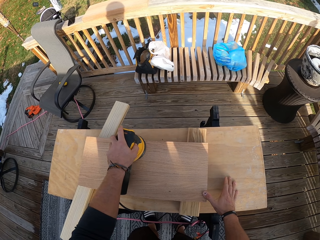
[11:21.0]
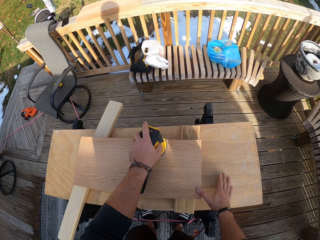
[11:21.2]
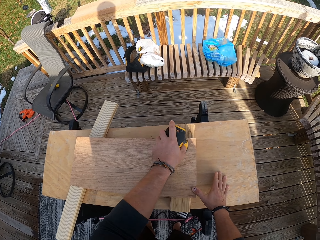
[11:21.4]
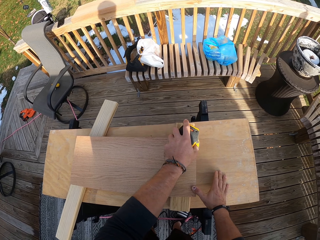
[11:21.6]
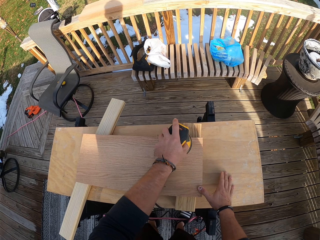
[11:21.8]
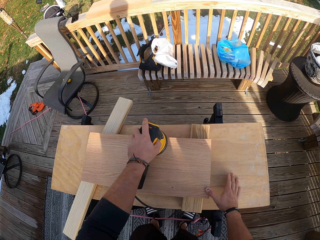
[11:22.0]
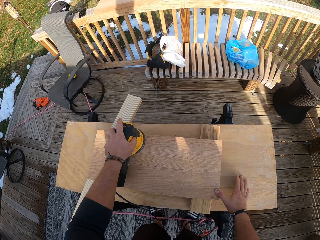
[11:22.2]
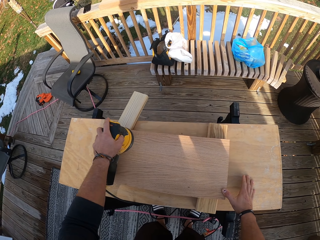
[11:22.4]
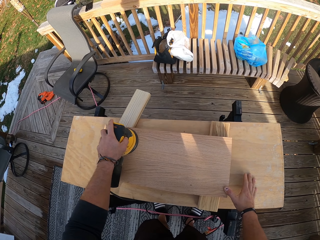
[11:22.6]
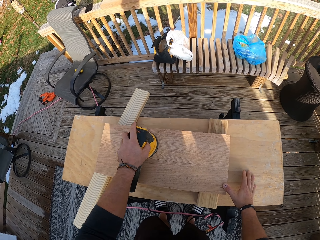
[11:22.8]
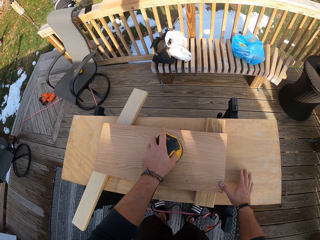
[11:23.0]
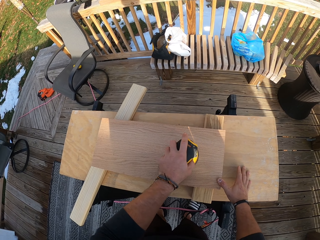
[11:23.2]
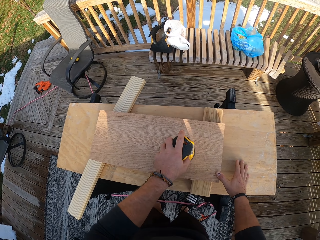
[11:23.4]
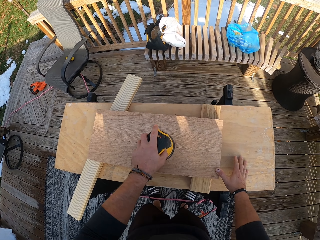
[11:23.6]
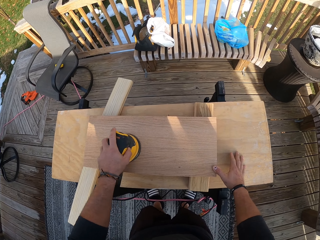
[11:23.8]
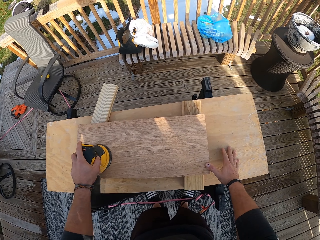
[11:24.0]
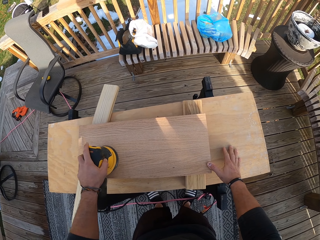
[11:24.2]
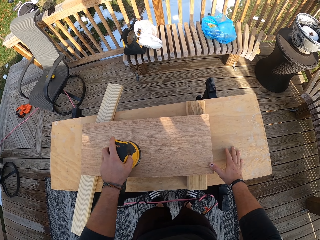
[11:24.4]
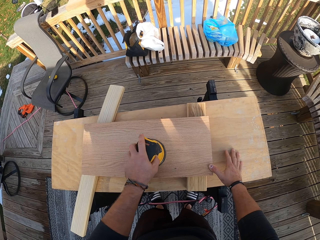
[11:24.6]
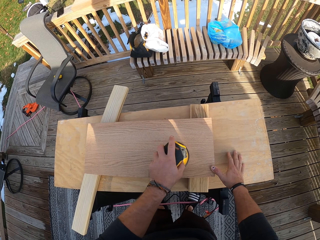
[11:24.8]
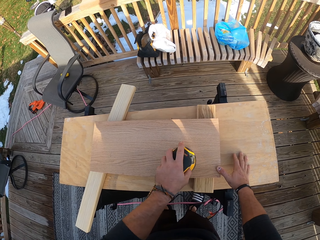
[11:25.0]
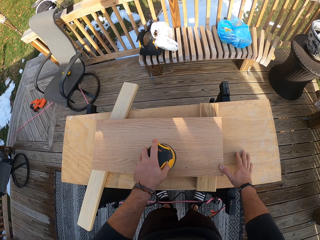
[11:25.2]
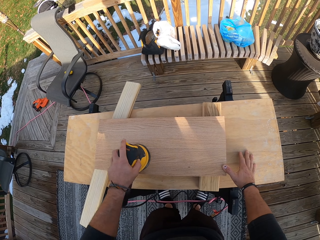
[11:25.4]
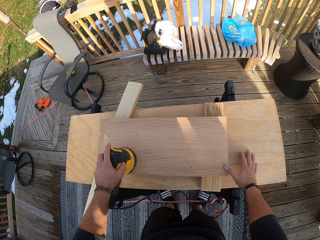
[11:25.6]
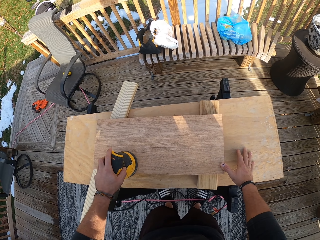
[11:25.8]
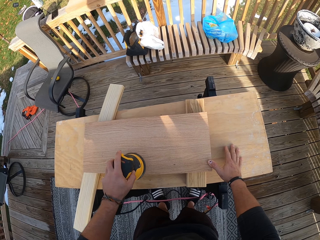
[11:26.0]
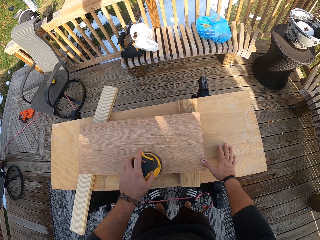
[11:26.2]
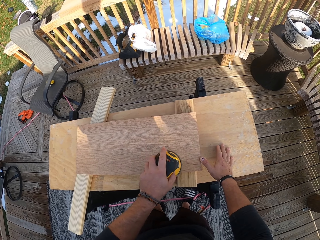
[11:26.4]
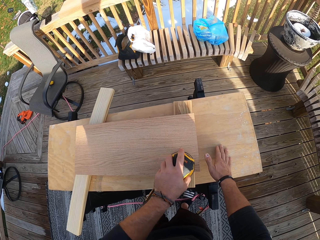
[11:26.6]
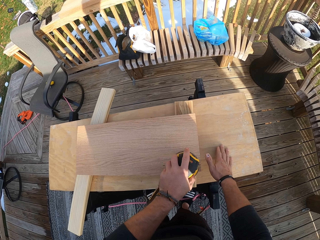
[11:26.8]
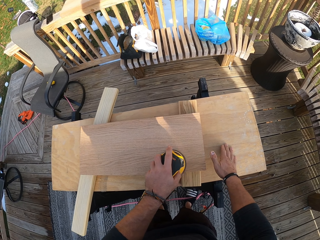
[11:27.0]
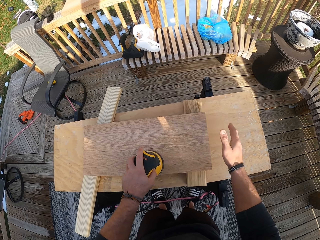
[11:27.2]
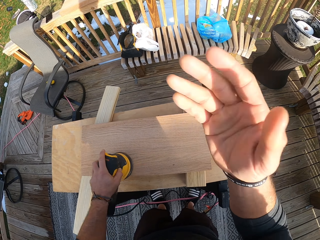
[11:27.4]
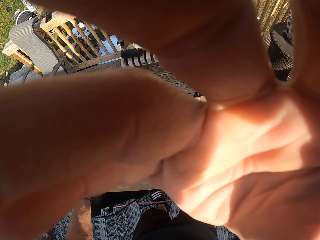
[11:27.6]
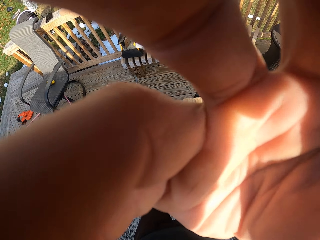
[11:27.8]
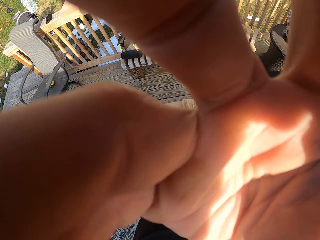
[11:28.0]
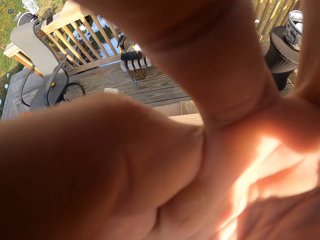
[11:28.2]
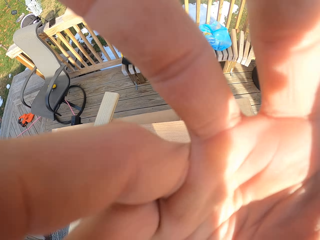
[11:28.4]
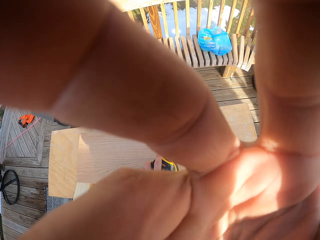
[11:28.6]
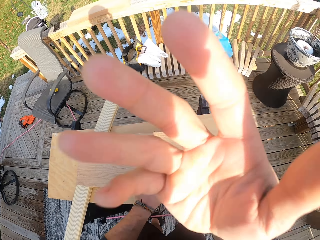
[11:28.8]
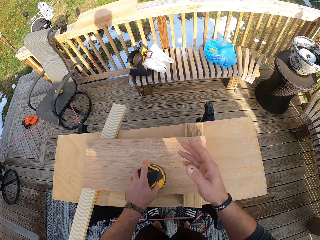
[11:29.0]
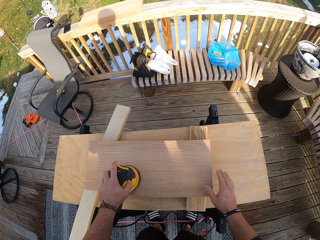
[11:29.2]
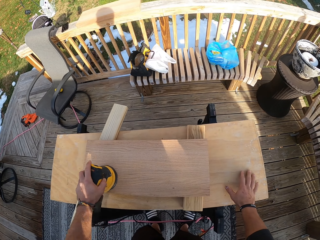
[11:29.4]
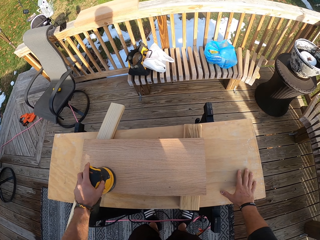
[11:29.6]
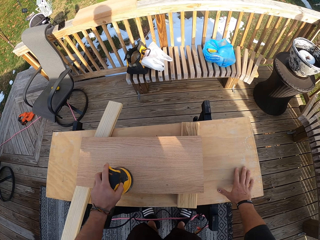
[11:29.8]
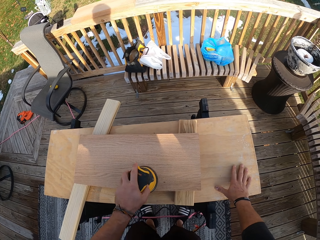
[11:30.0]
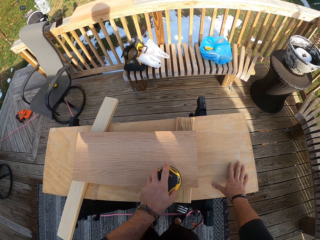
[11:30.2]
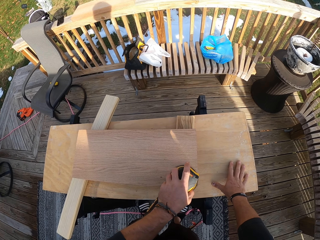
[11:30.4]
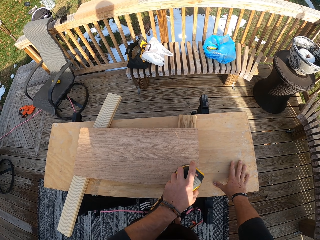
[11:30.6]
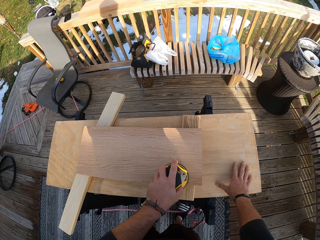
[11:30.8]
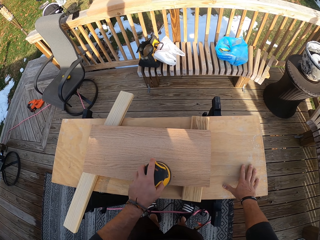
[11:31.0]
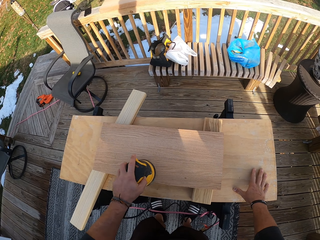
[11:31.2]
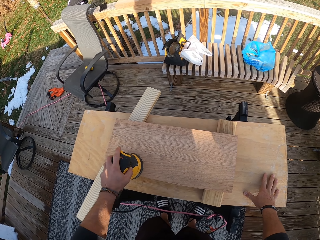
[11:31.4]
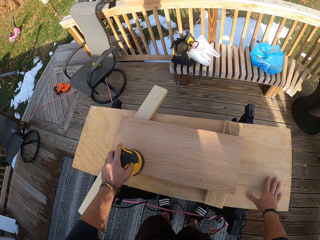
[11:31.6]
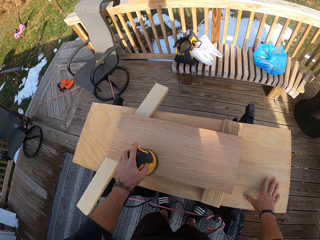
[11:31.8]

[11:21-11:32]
The camera wearer adjusts the camera on his head with his right hand. He places his right hand on the table. He smoothens the wood with the sander.

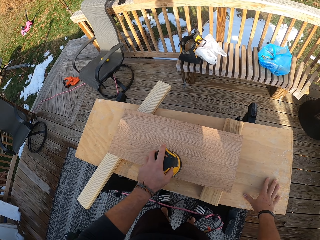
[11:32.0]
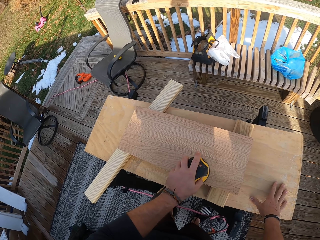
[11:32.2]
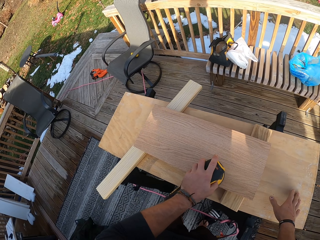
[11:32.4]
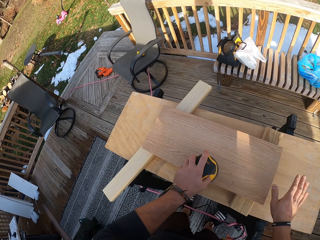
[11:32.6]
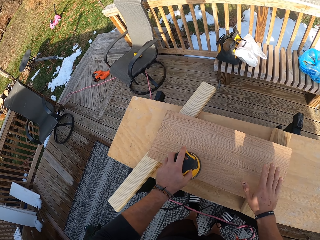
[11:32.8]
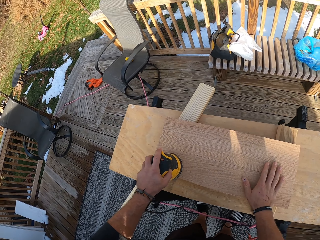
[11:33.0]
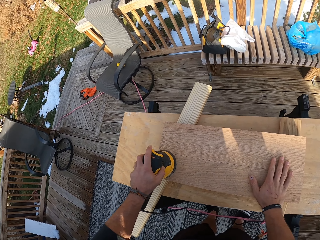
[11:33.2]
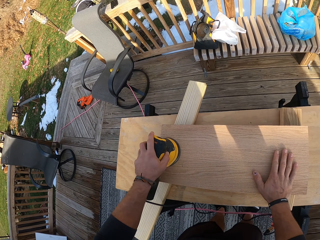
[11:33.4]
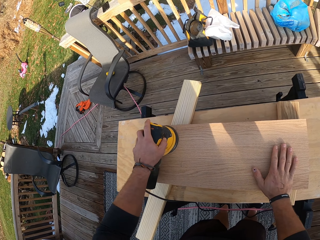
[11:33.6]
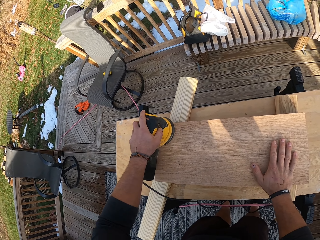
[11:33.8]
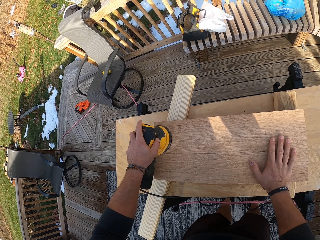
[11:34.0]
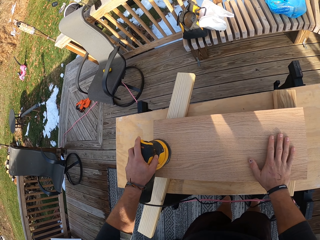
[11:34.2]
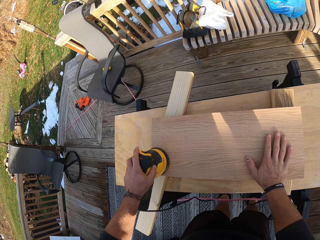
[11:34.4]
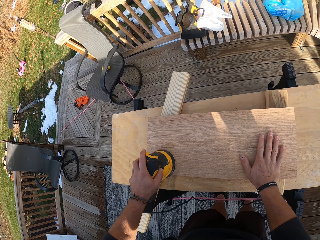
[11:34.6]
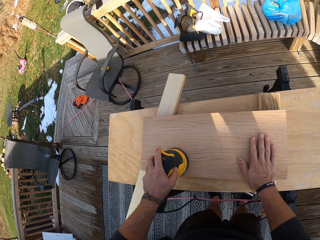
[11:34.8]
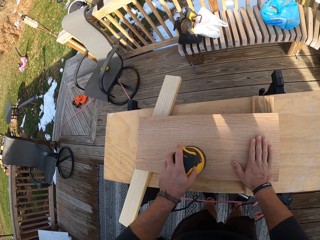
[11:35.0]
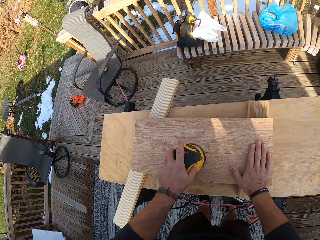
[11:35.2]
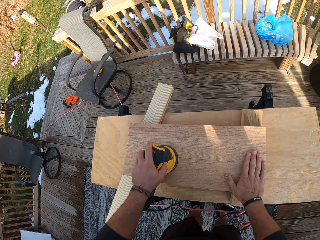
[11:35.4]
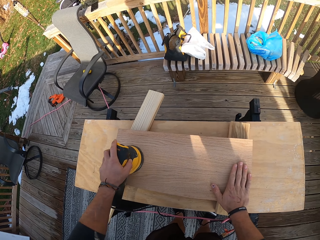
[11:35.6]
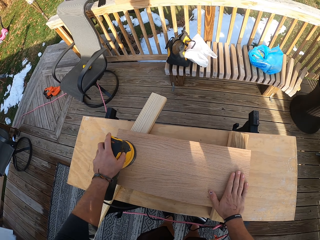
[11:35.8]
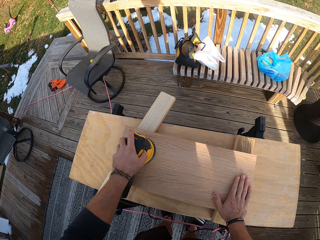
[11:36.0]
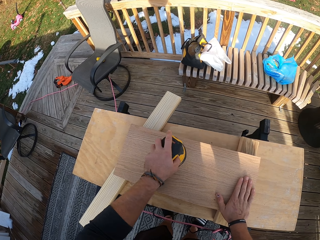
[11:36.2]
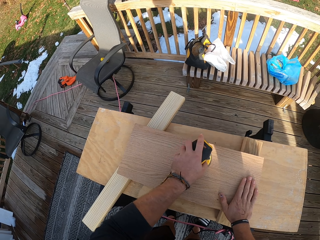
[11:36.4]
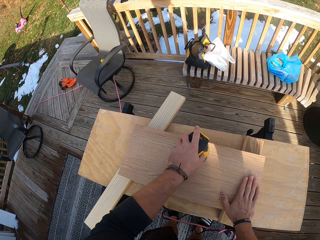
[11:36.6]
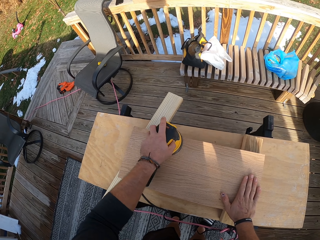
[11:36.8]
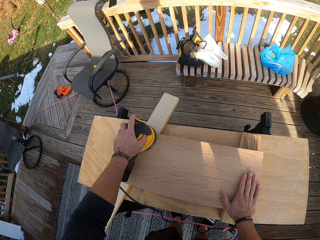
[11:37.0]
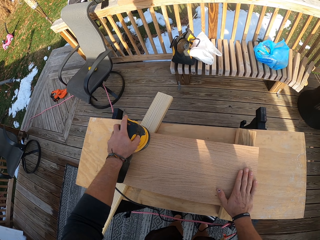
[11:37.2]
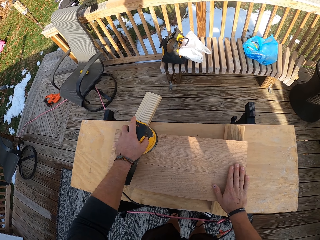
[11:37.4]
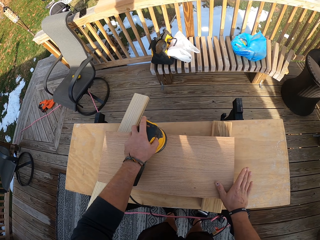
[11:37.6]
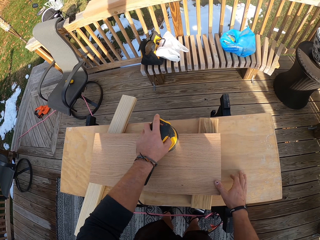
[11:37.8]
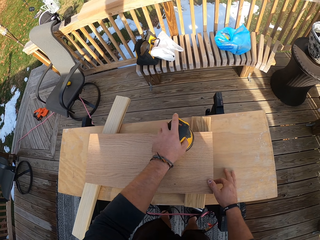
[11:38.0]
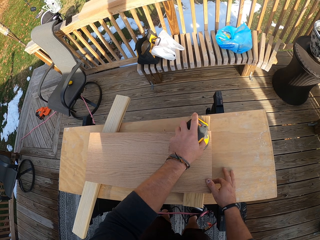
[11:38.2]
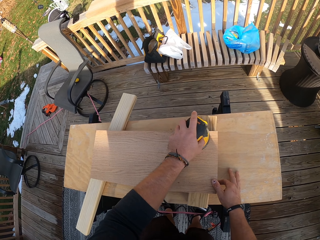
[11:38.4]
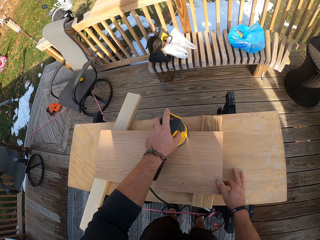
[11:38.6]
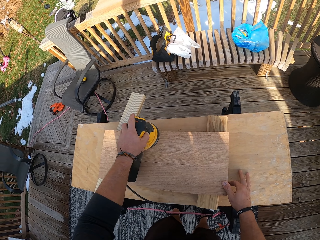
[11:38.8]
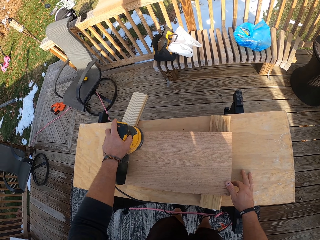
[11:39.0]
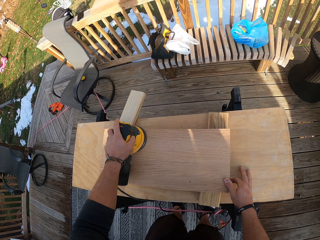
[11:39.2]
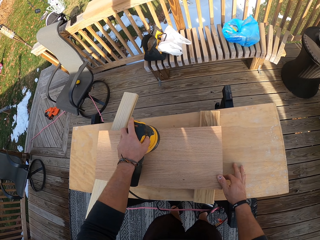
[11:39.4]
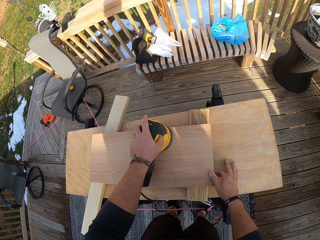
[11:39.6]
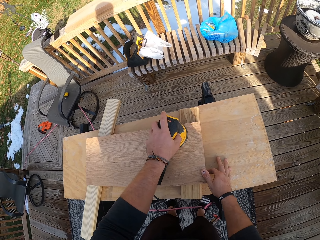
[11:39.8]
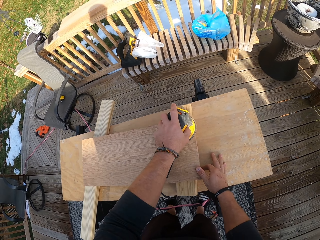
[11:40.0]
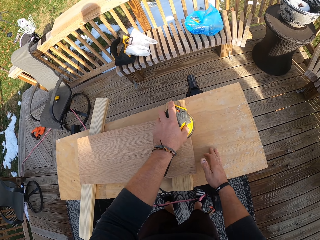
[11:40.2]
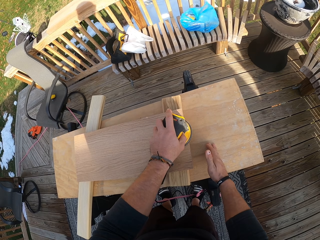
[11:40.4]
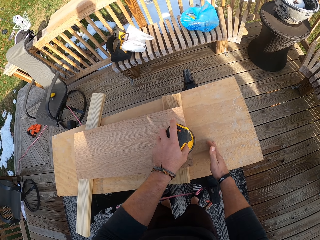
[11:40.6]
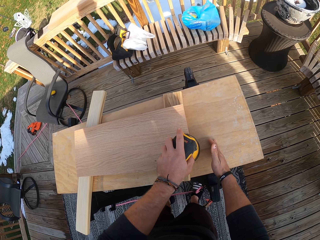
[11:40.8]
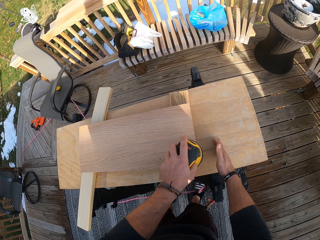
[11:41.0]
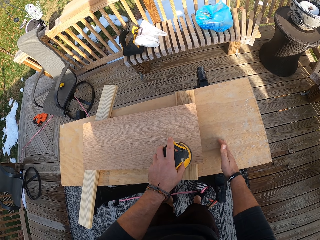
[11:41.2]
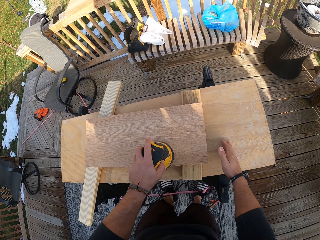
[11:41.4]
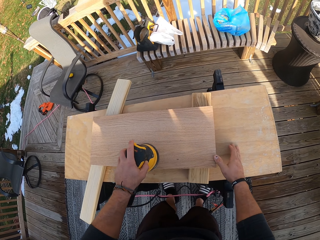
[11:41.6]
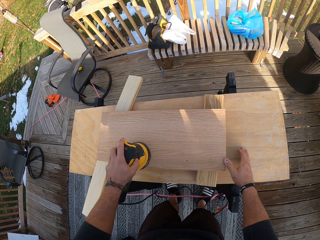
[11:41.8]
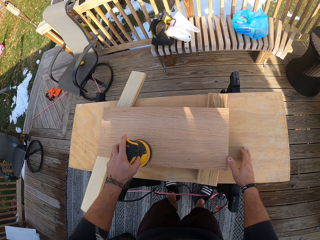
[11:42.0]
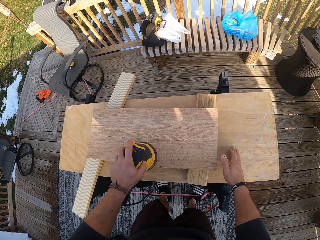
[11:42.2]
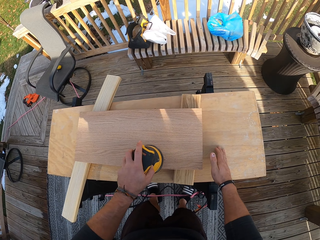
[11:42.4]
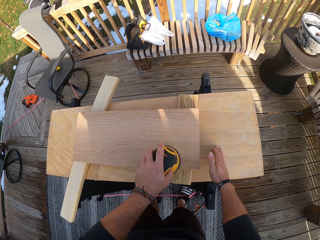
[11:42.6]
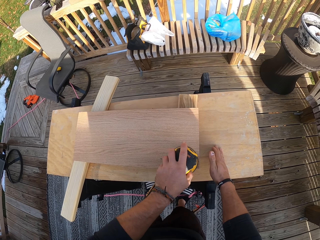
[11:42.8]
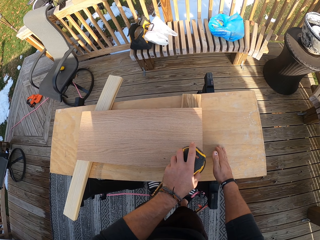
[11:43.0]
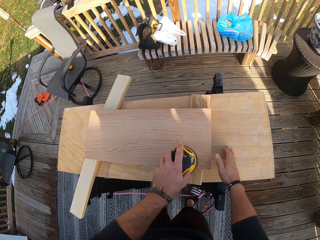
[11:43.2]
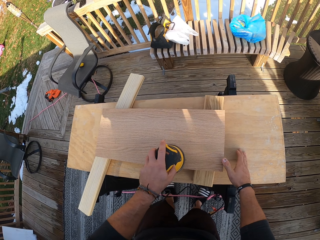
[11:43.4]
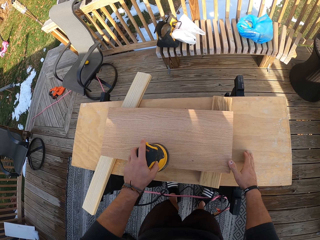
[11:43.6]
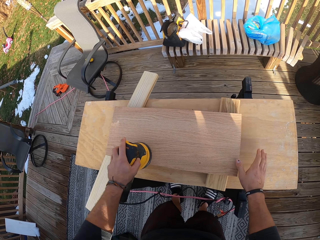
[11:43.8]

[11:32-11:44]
The camera wearer places his right hand on the plank of wood on the table. He smoothens the wood with the sander. He places his right hand on the table. He holds the wood with the right hand. He smoothens the wood with the sander.
